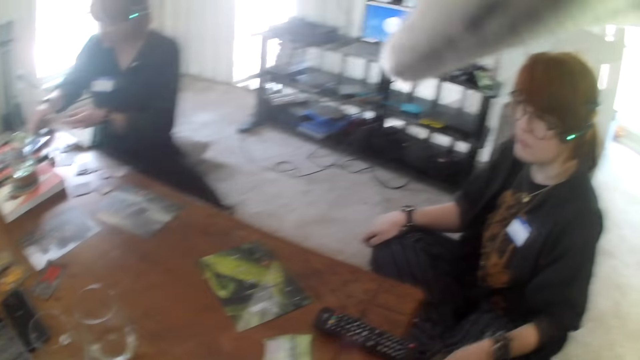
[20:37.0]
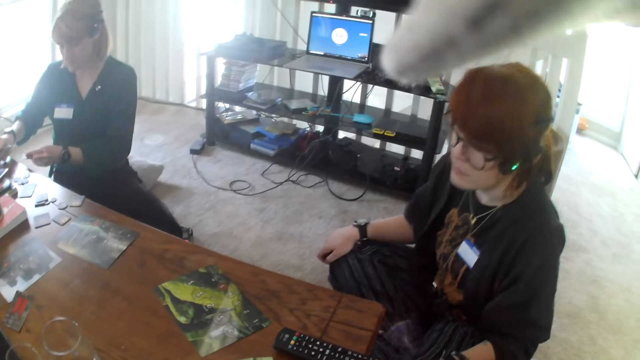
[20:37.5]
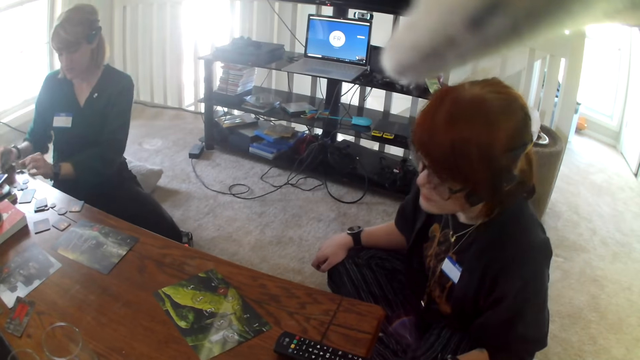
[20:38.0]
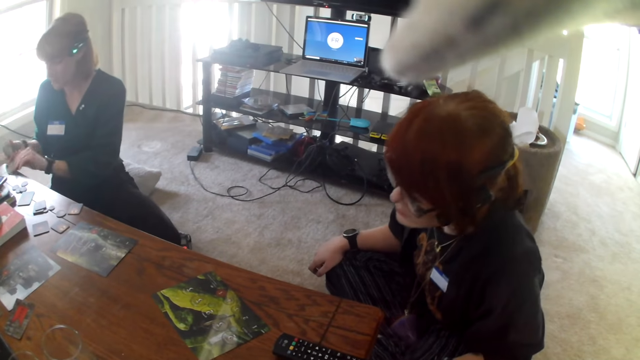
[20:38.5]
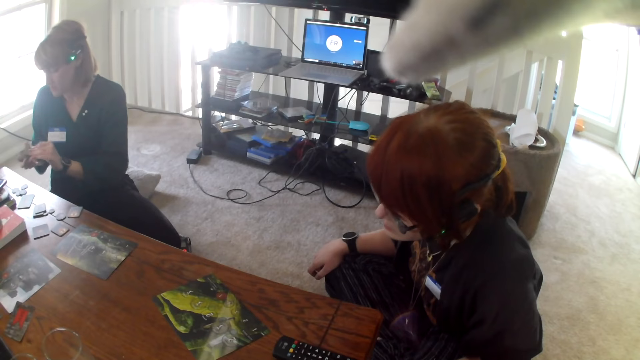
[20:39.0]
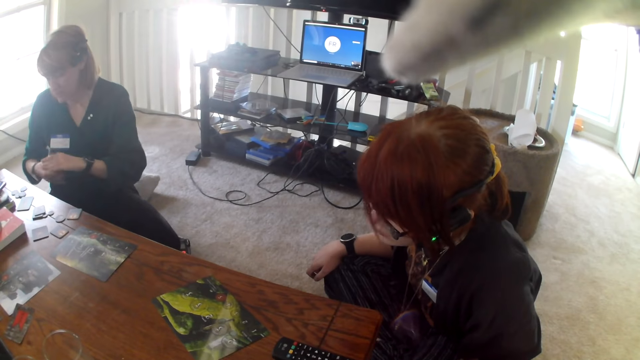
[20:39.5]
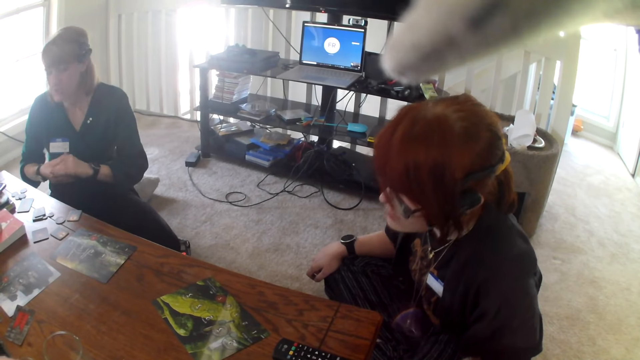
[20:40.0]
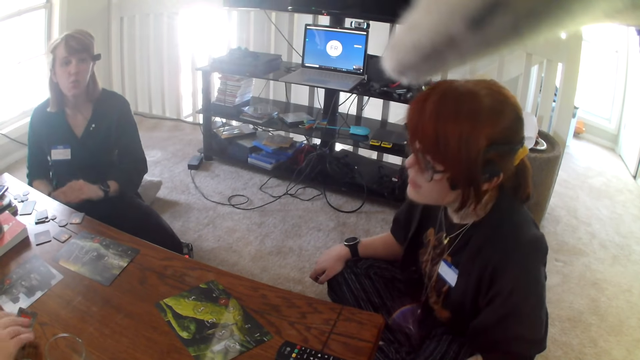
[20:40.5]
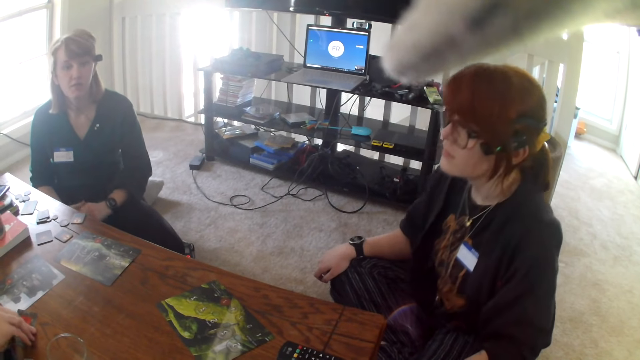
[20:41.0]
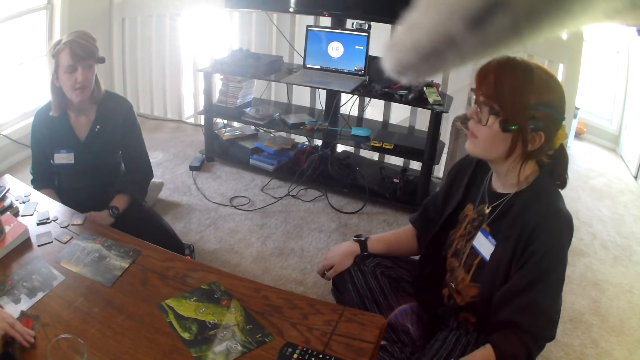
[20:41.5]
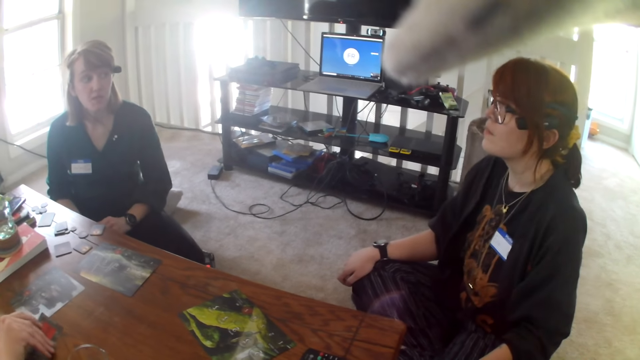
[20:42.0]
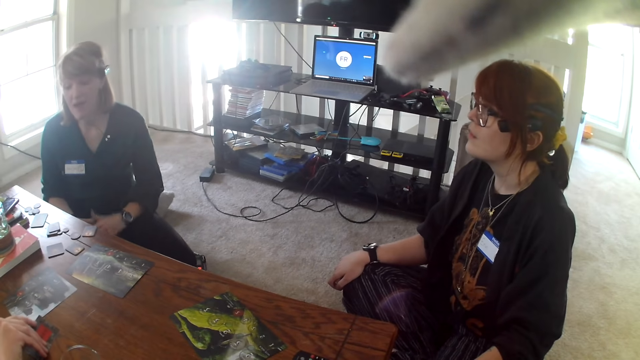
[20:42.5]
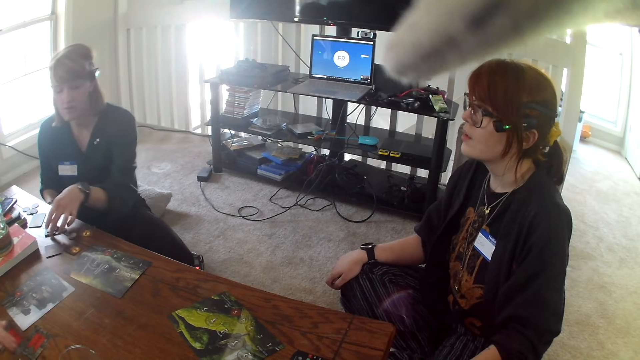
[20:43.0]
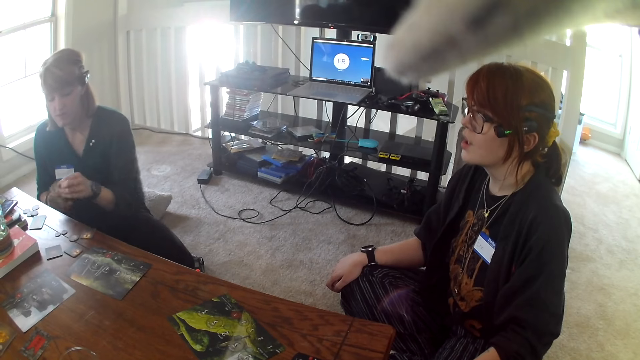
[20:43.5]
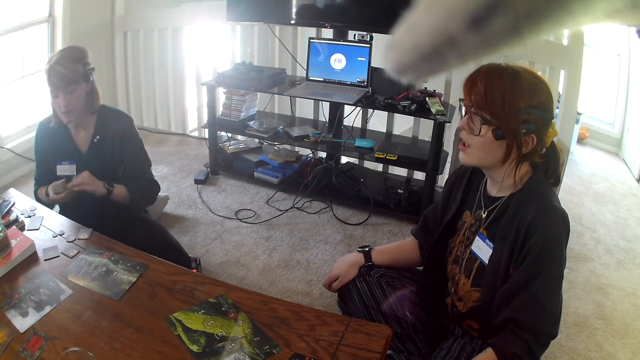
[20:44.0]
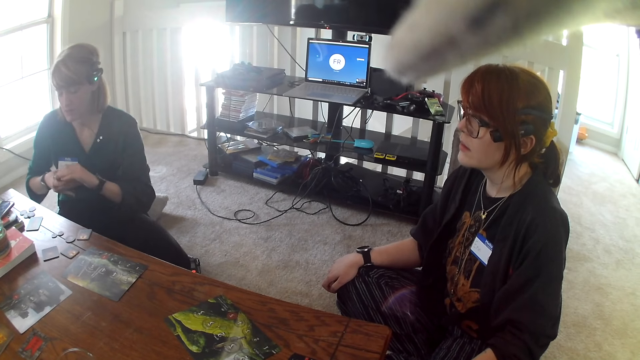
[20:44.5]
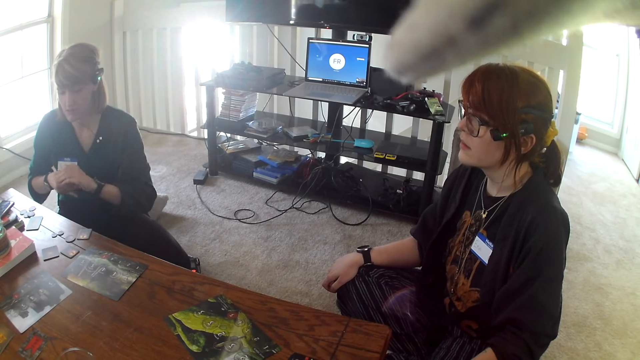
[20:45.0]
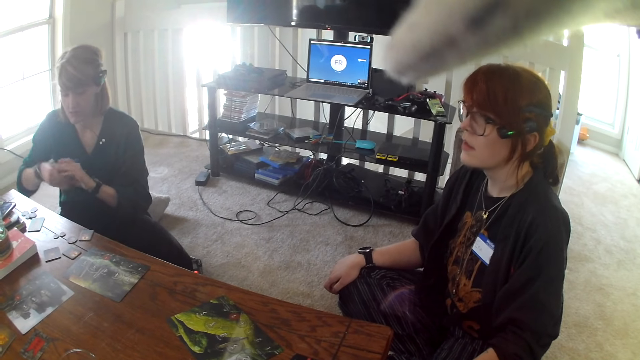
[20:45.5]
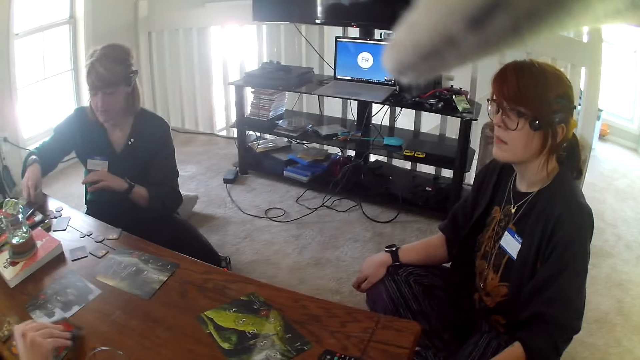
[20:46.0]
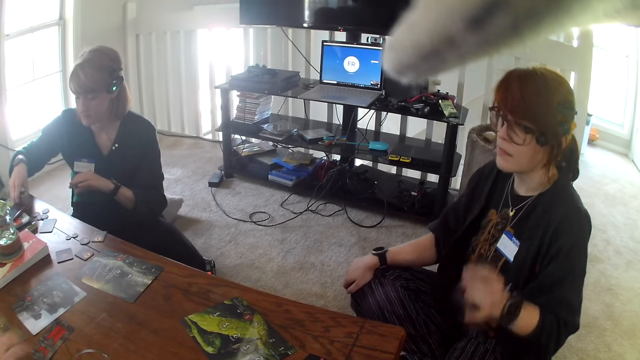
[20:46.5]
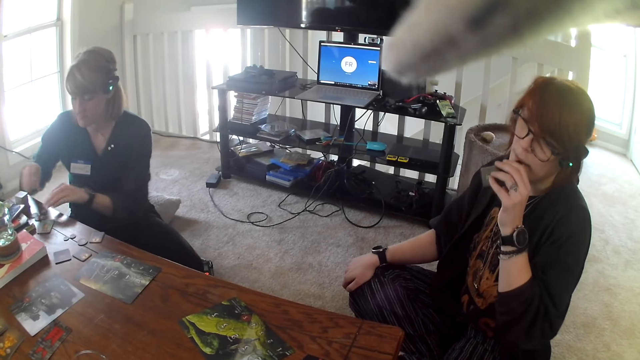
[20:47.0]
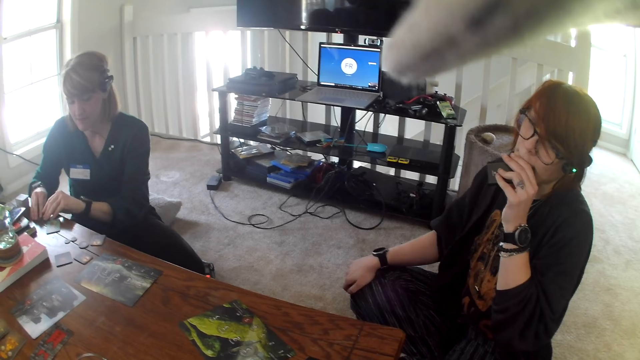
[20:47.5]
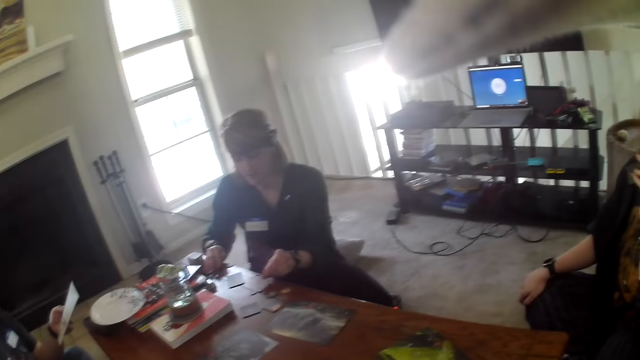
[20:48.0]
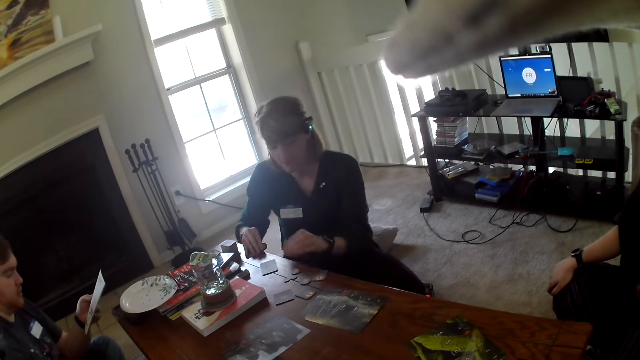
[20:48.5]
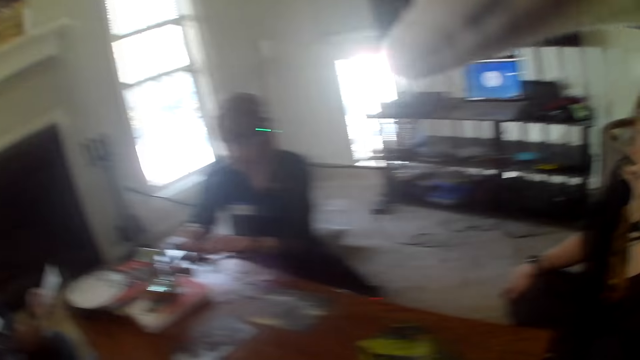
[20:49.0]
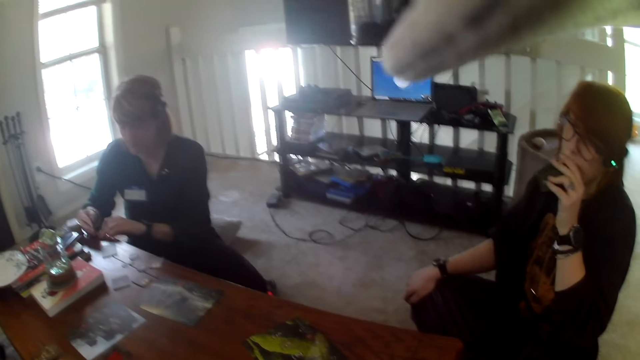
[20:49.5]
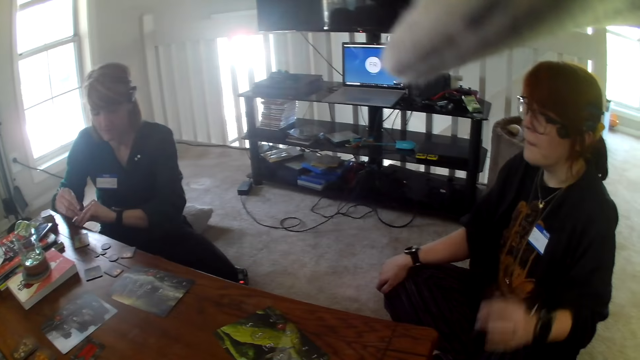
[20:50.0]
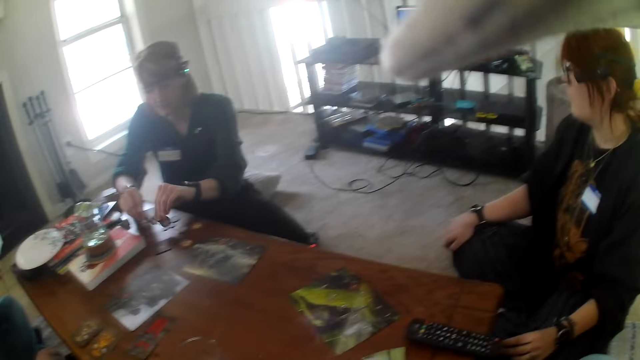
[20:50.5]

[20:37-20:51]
The camera wearer looks around. A woman picks a card from the table. The camera wearer stares at the woman. The woman puts something on the table.

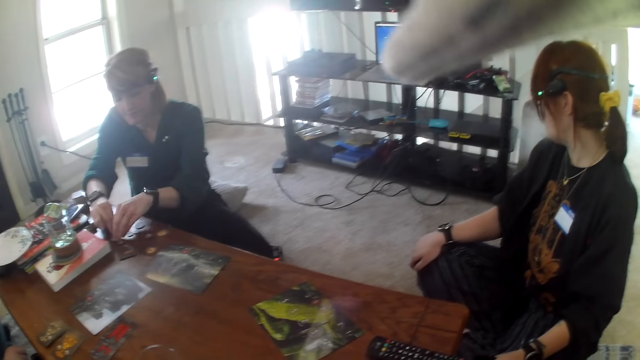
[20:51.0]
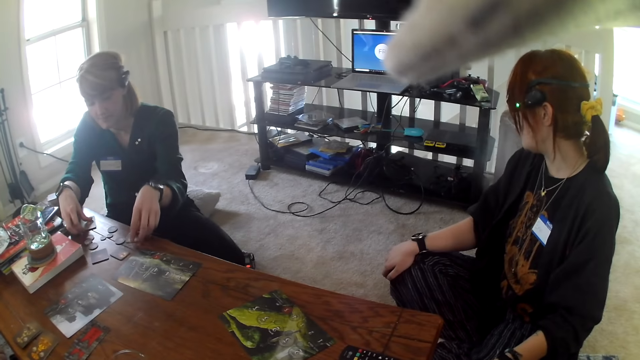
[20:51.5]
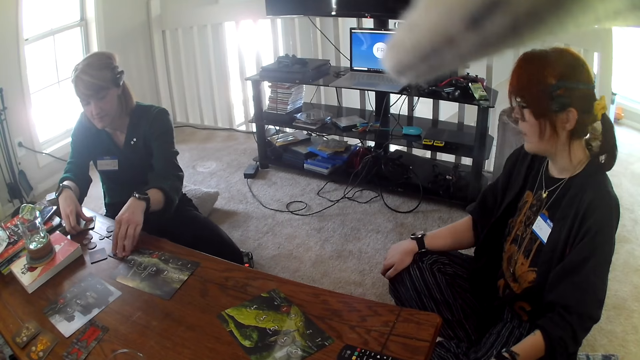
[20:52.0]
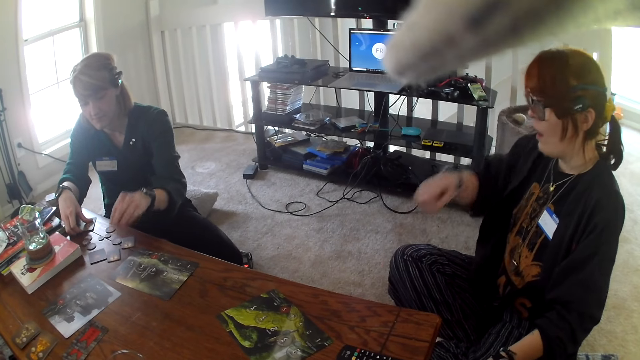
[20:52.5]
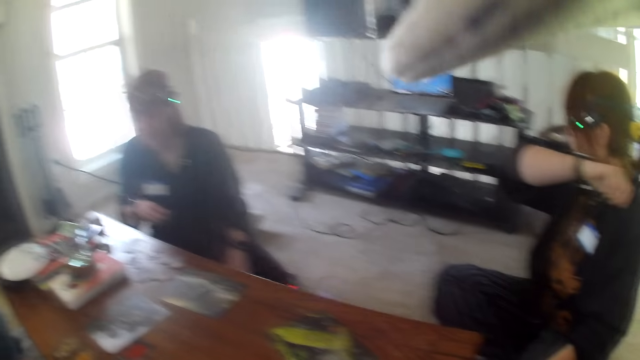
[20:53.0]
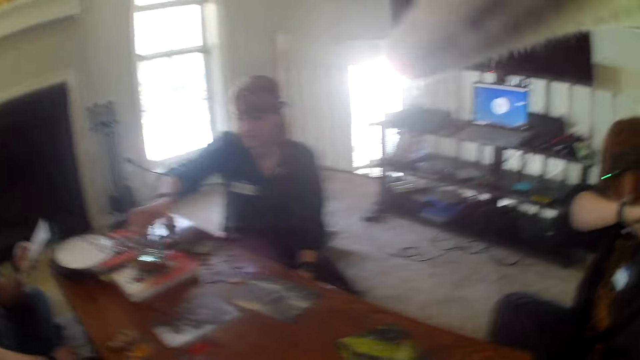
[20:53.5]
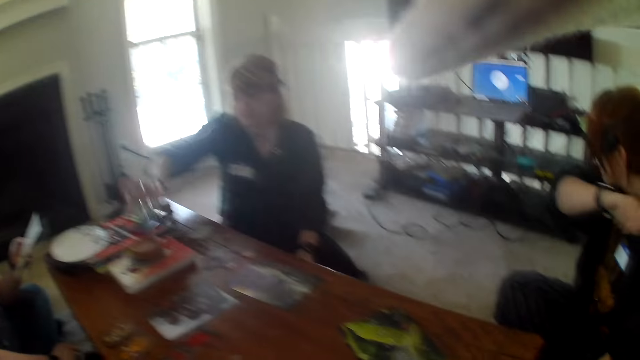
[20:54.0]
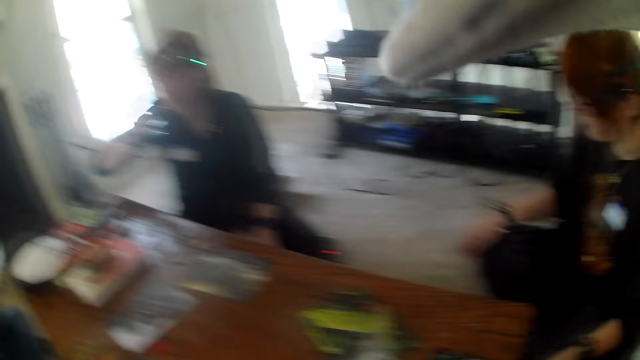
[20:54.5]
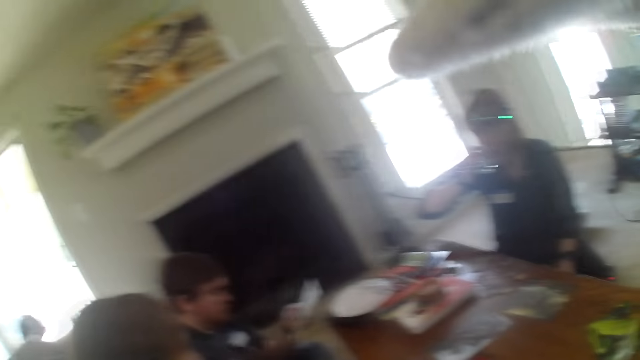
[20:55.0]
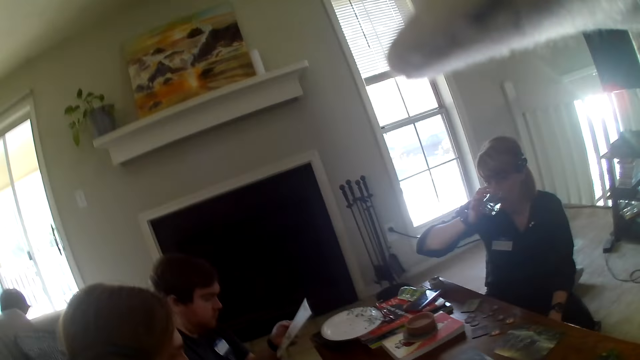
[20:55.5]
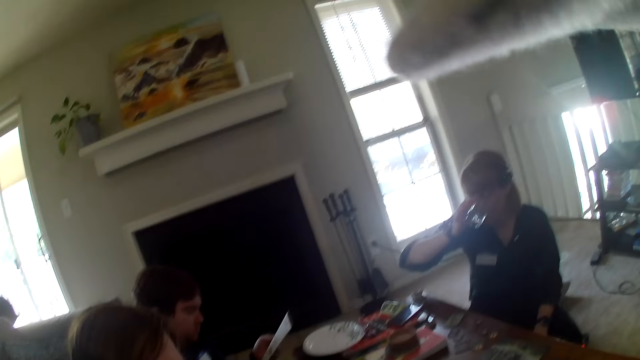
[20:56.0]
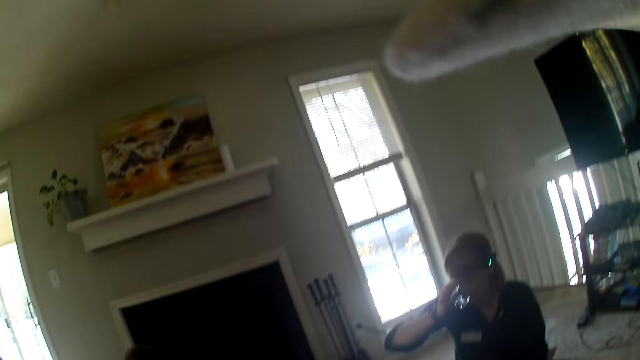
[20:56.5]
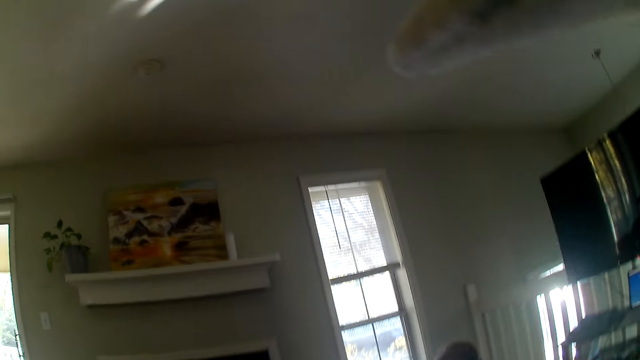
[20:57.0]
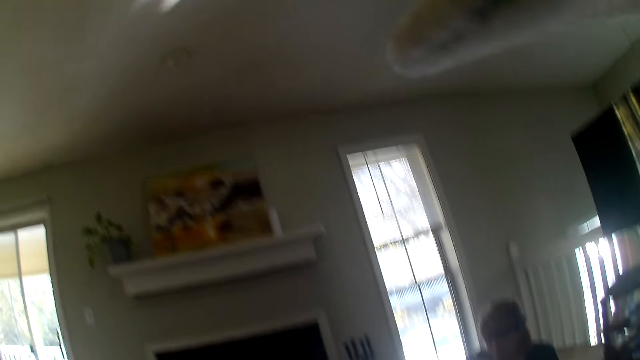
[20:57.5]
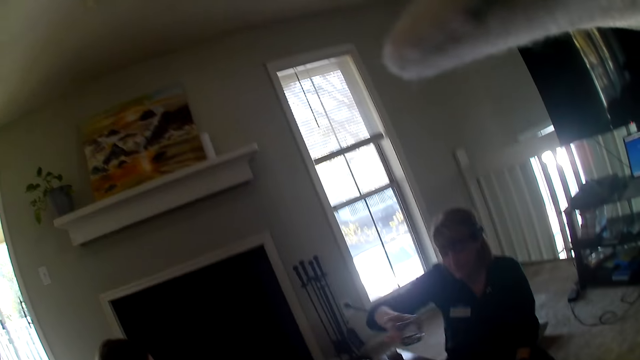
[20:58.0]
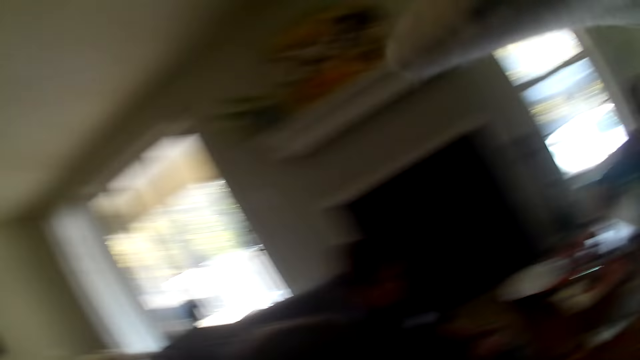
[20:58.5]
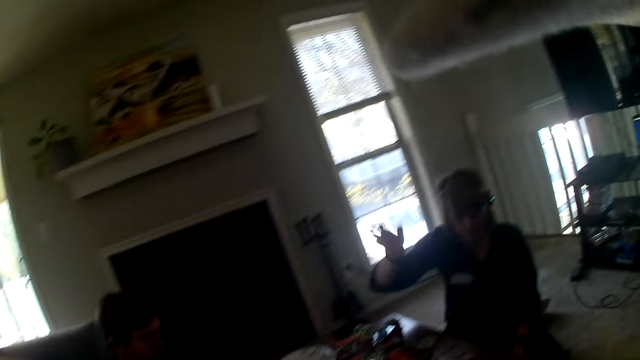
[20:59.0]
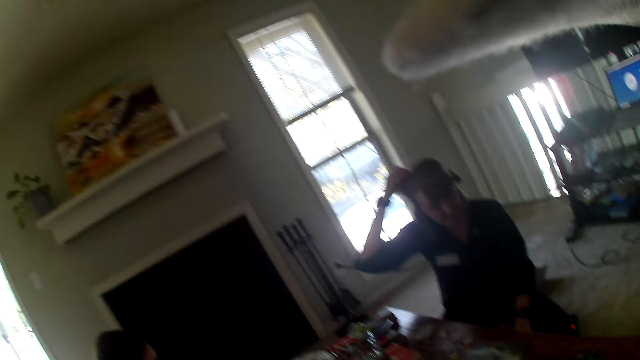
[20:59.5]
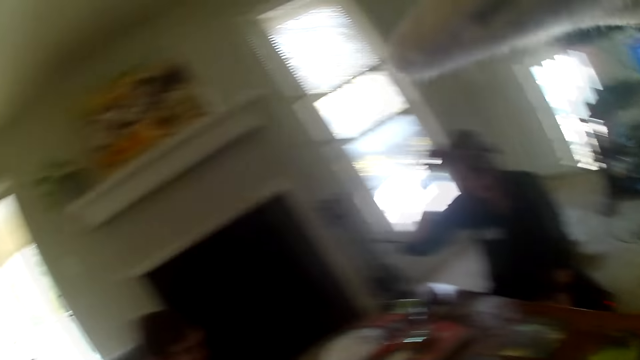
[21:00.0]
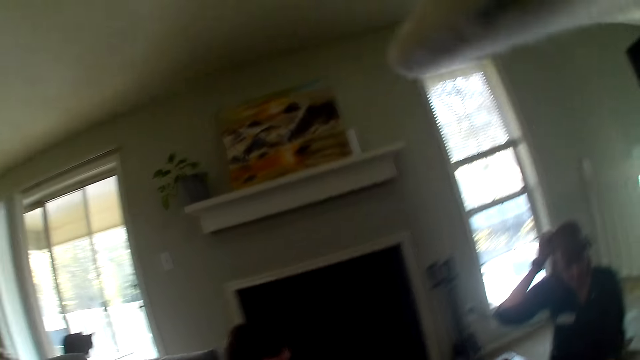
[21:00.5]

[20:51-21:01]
The woman picks the glass from the table. The woman drinks water from the glass. The camera wearer looks around the apartment.
